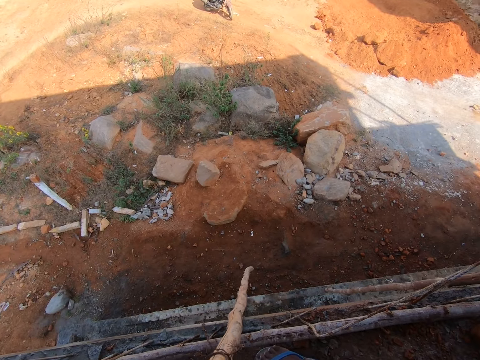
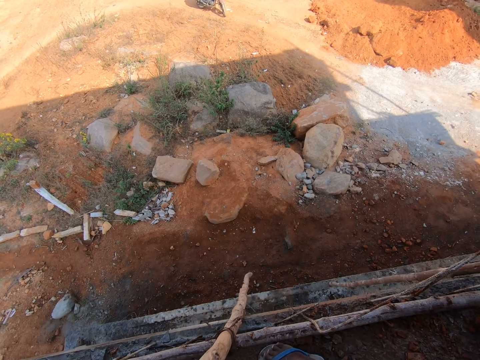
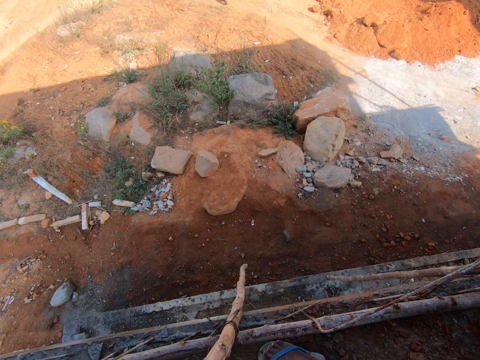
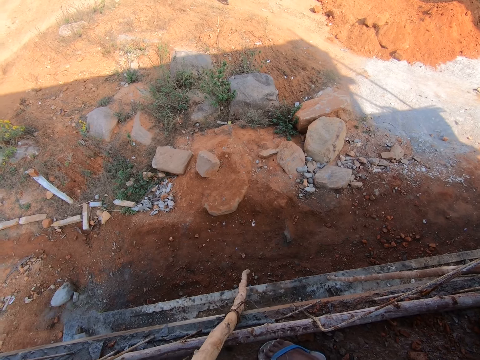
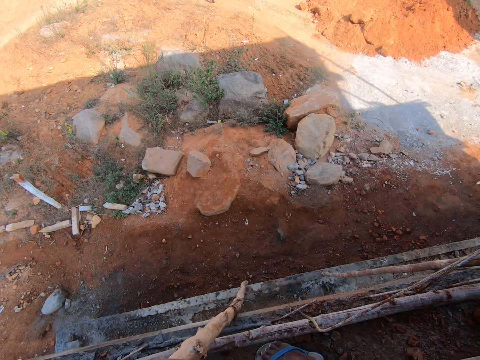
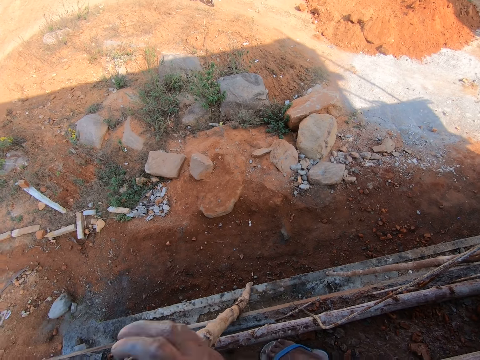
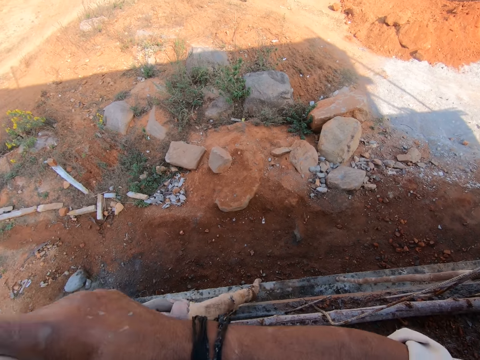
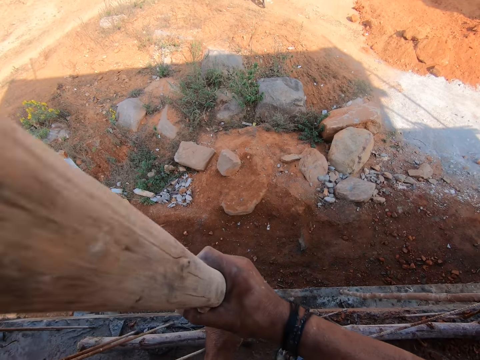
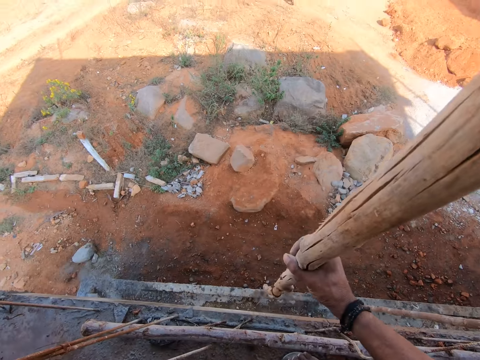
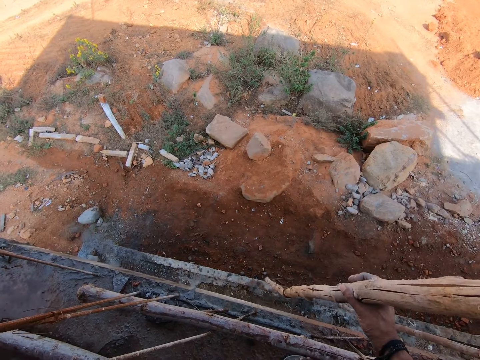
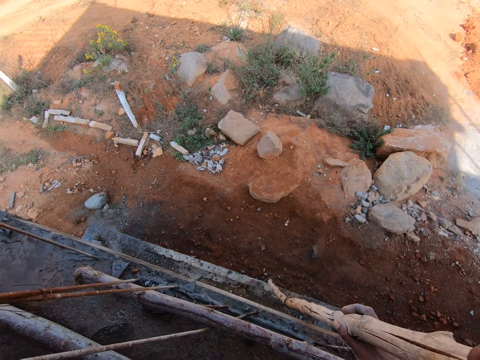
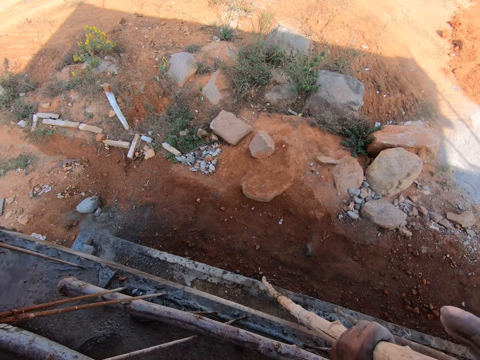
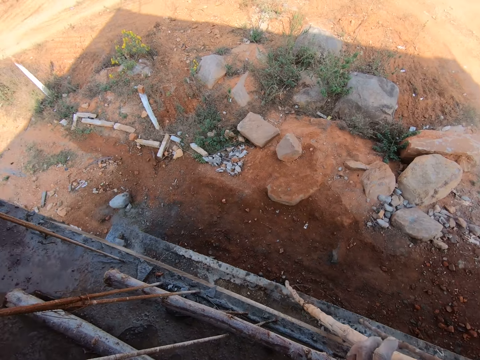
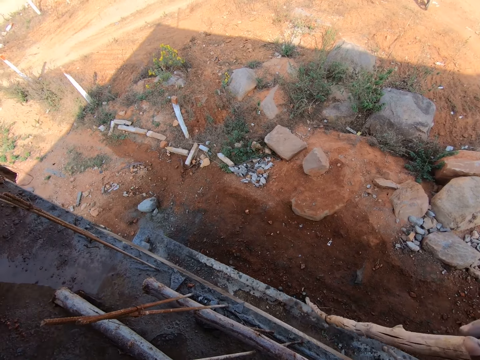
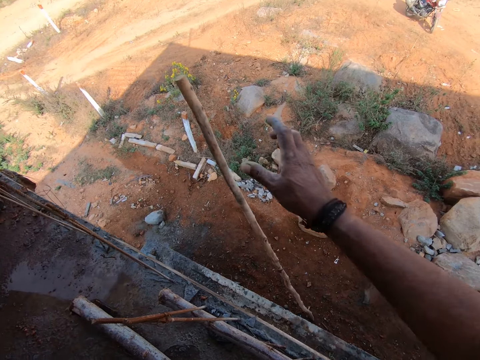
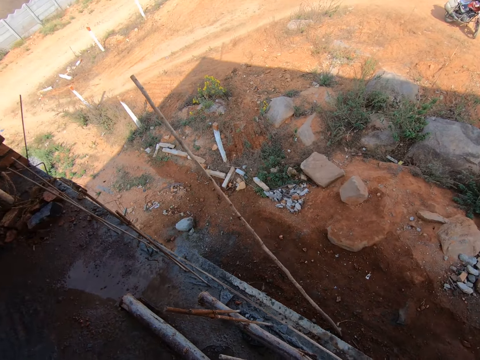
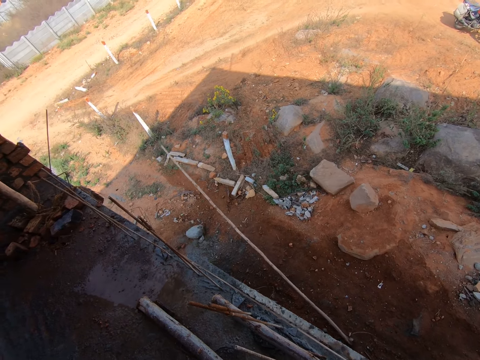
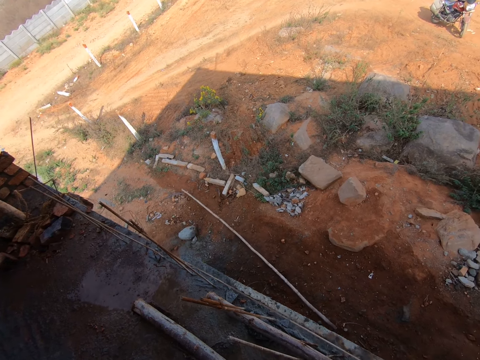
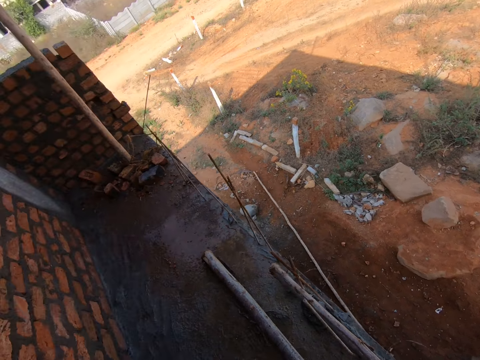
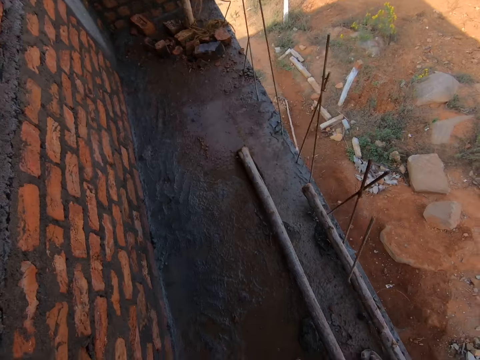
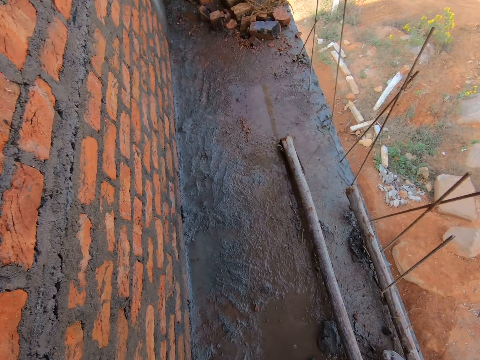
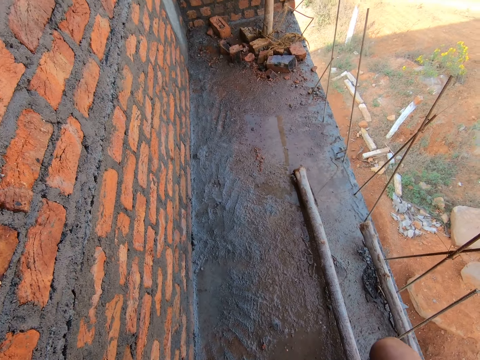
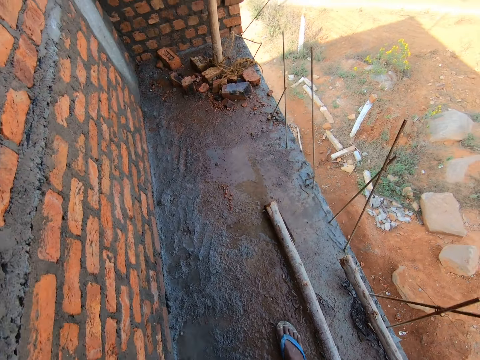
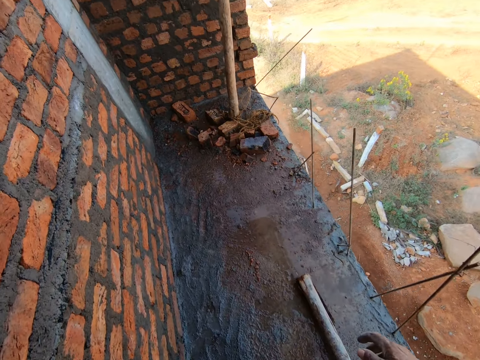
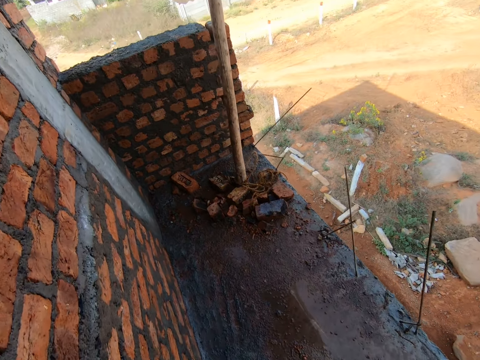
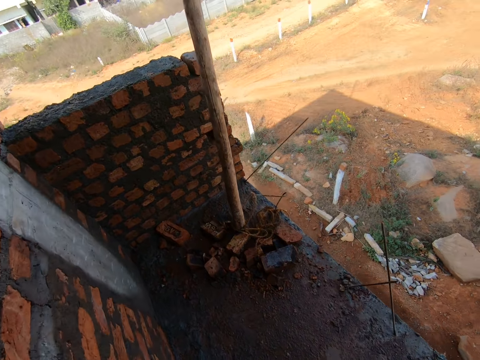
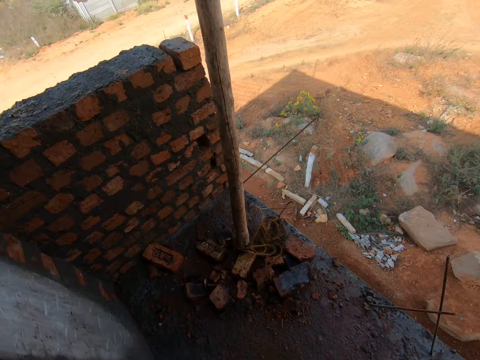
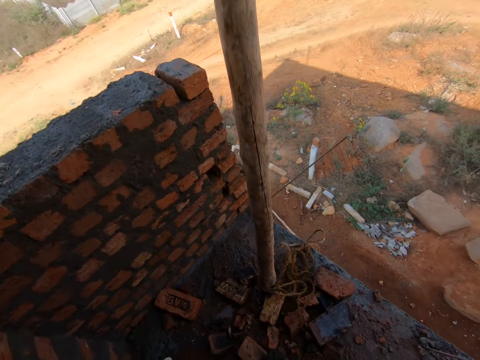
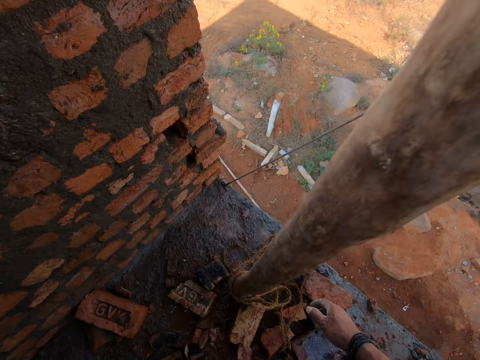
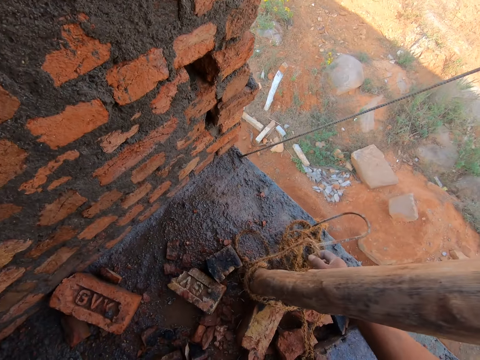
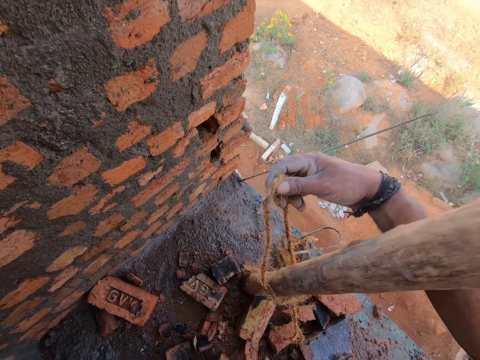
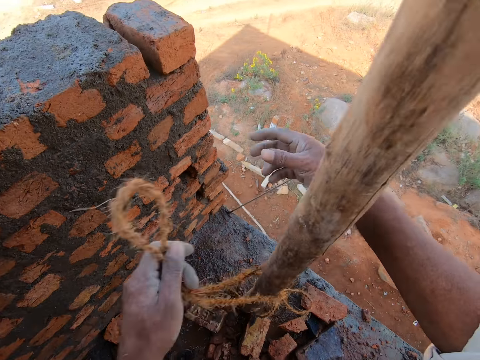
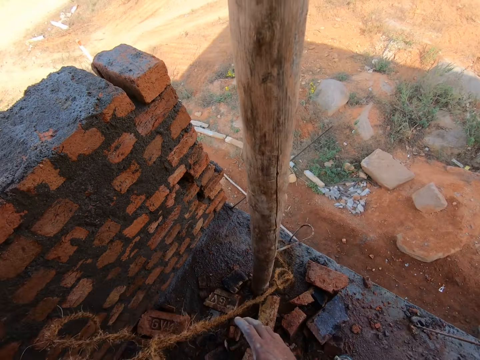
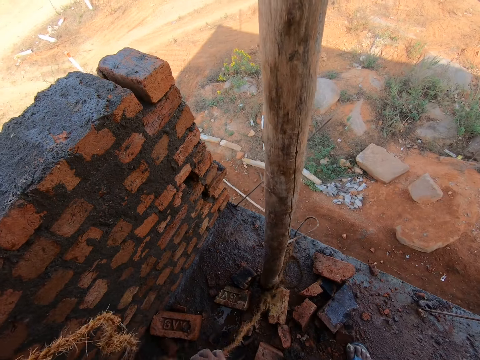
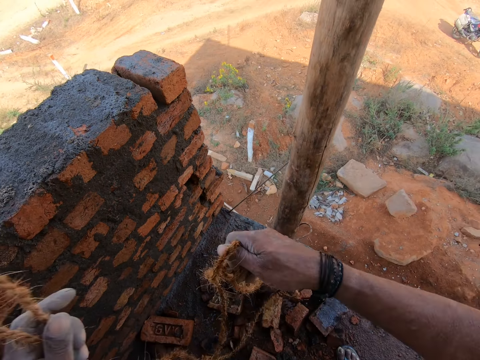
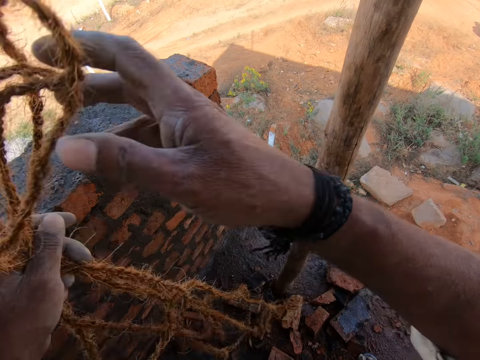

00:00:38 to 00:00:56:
The camera wearer drops the wood on the ground. They walk on top of the building. They pull a rope. They remove the rope.

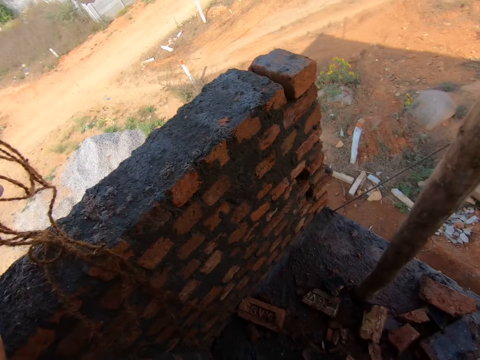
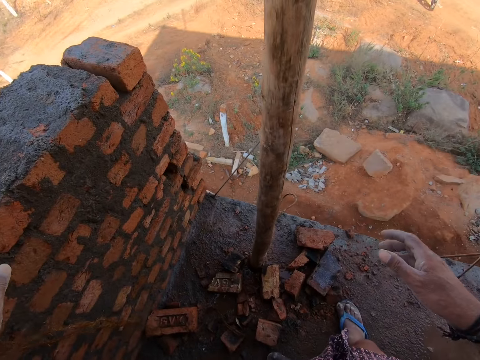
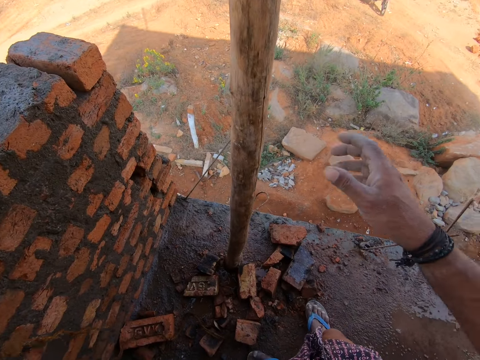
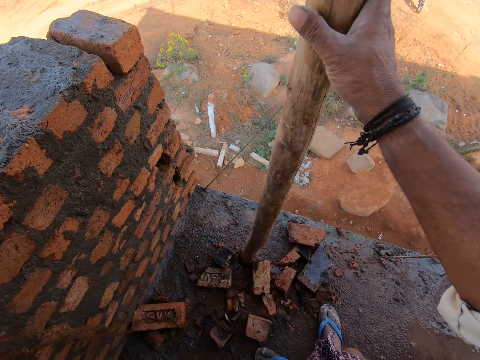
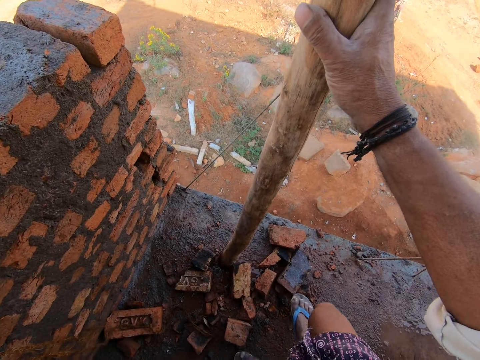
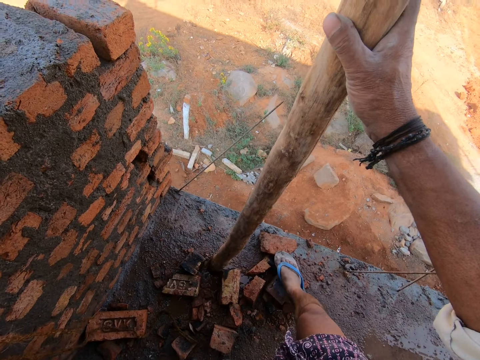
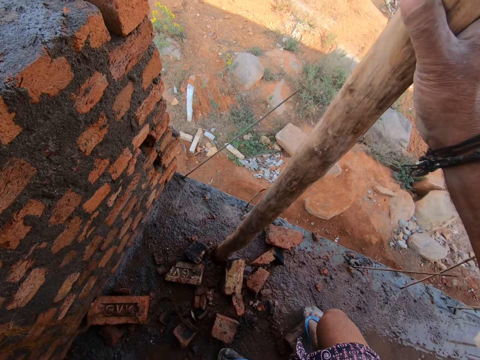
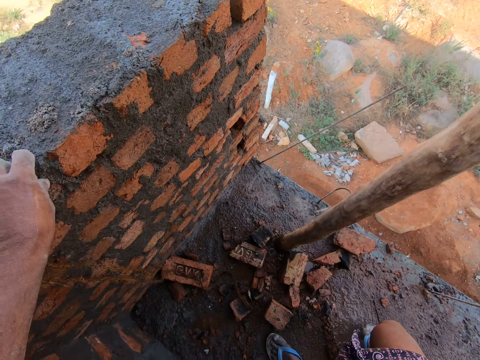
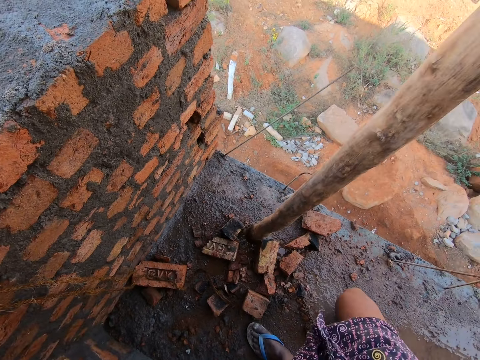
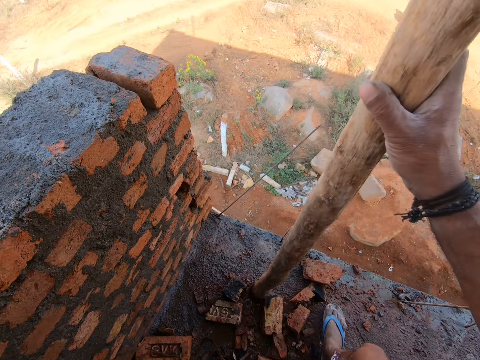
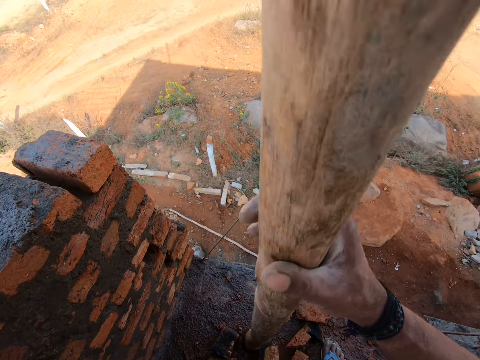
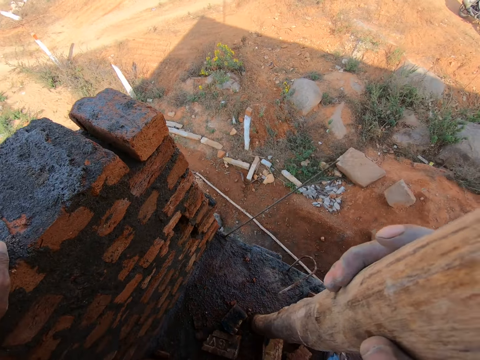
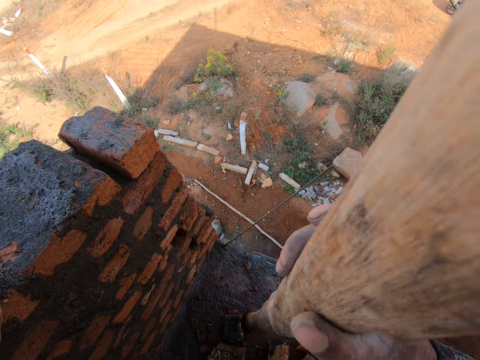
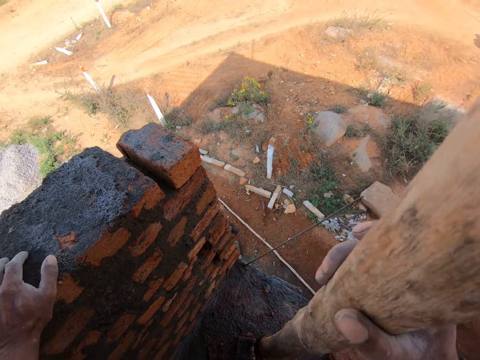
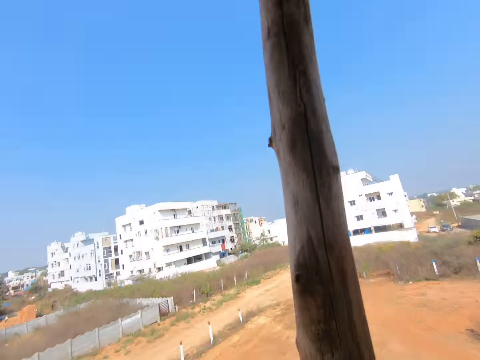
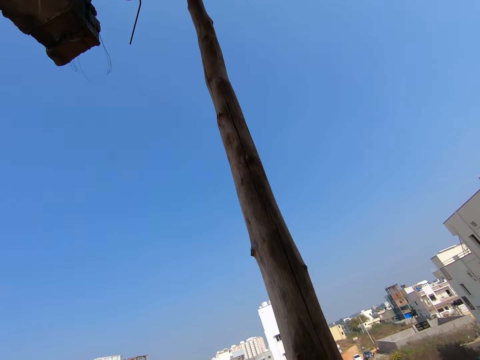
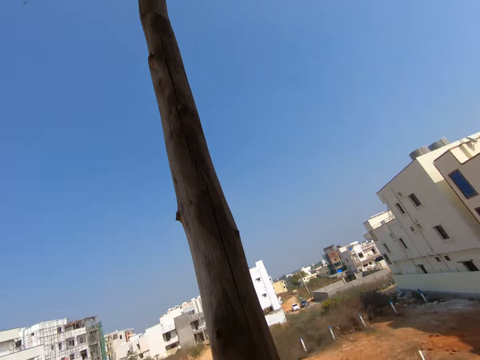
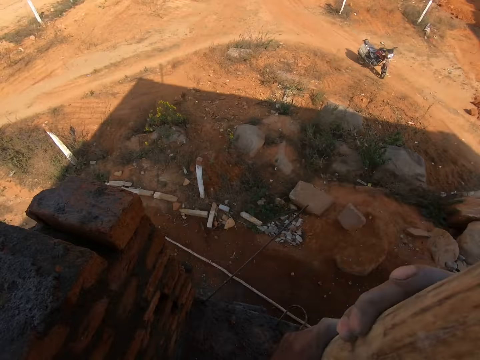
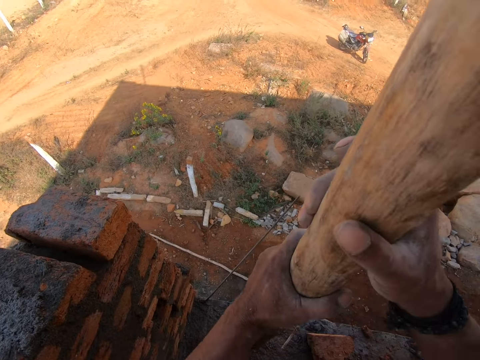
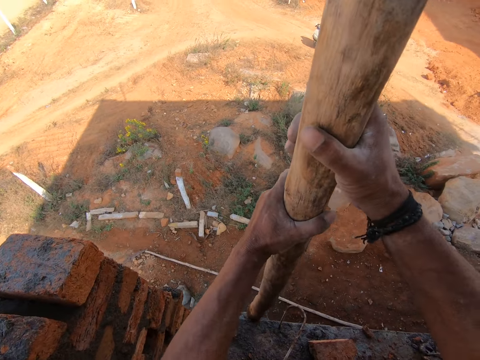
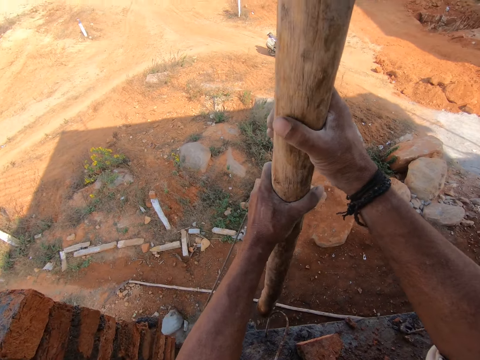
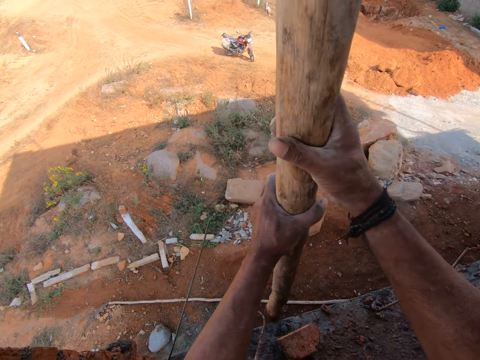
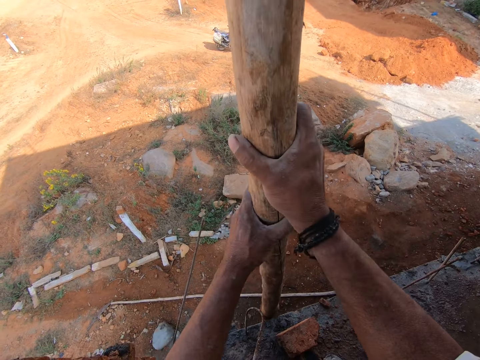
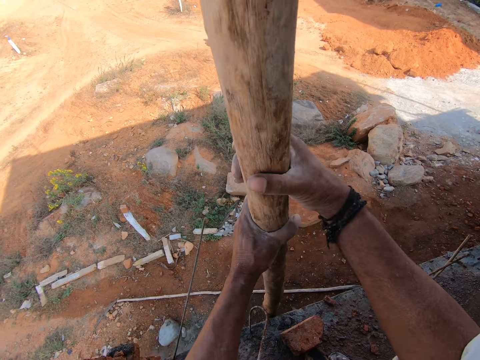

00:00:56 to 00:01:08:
The camera wearer puts the rope on the wall. They hold the wood. They move a brick with the right foot. They pull the wood. They look at the wood. They hold the wooden pole. They twist the wooden pole.
